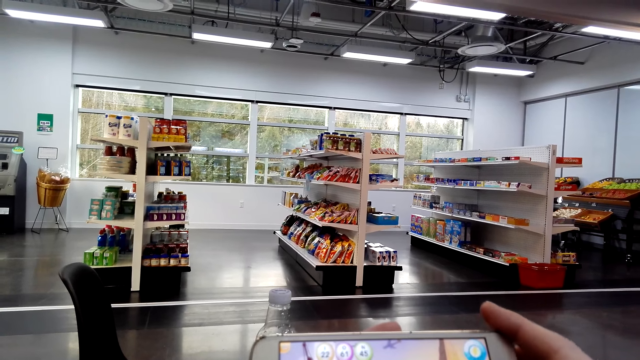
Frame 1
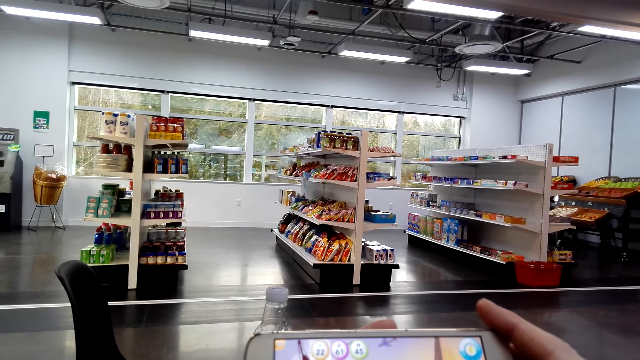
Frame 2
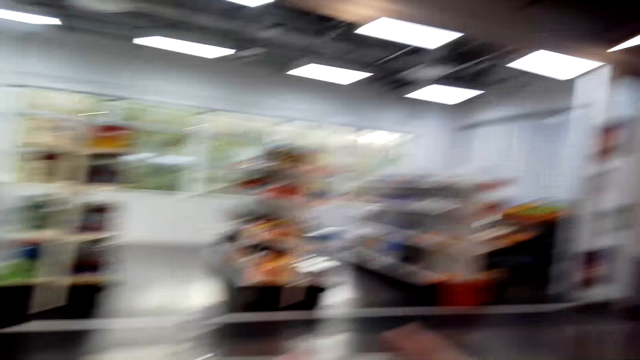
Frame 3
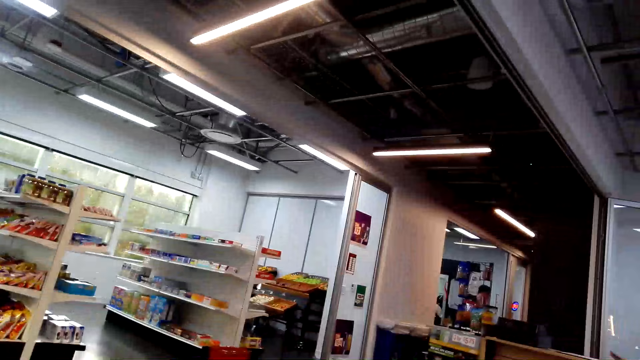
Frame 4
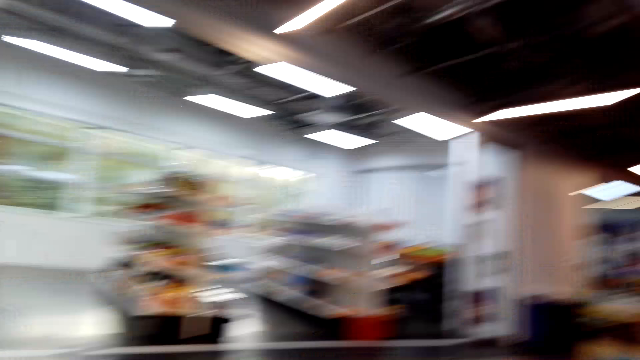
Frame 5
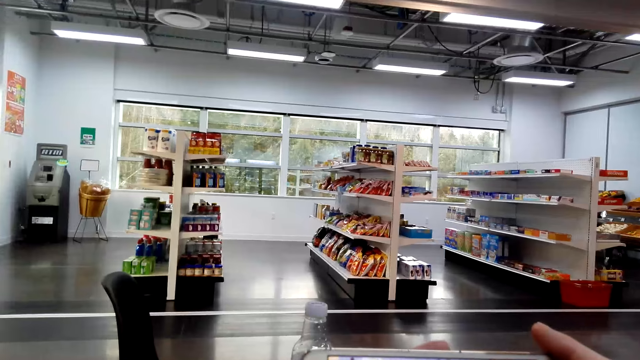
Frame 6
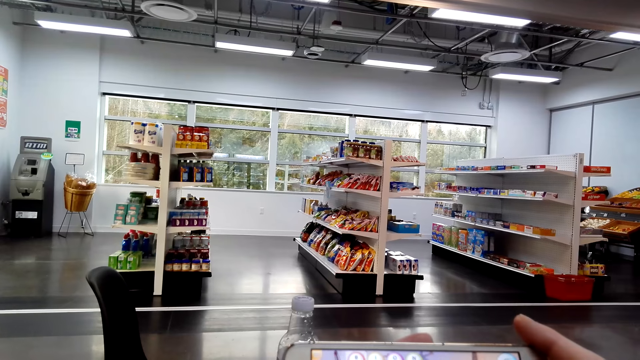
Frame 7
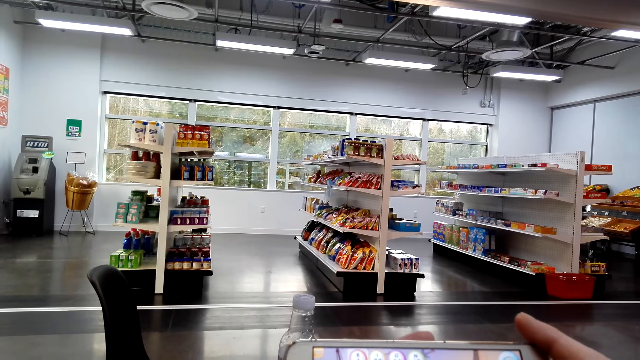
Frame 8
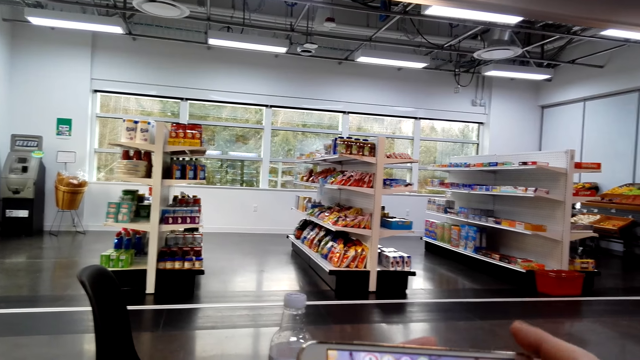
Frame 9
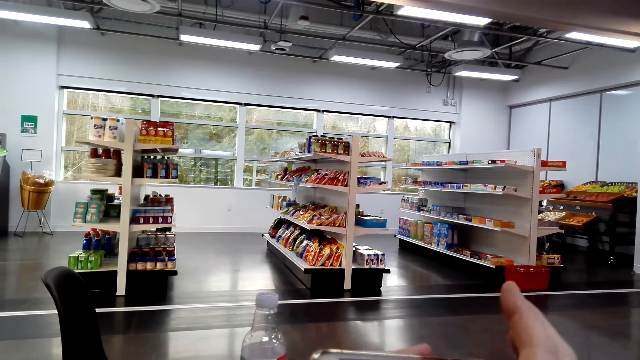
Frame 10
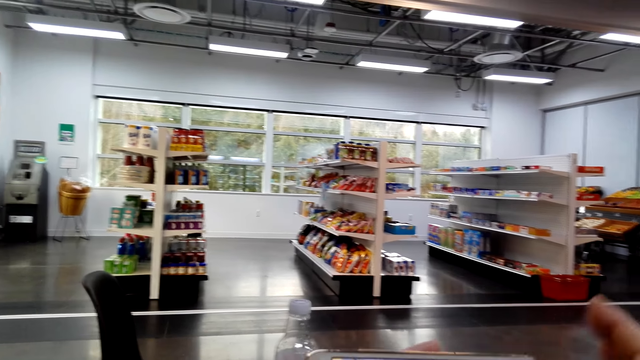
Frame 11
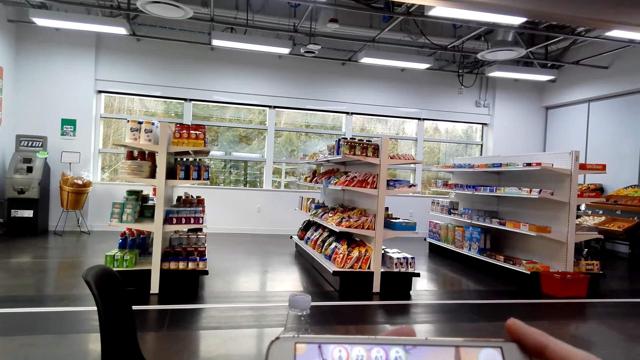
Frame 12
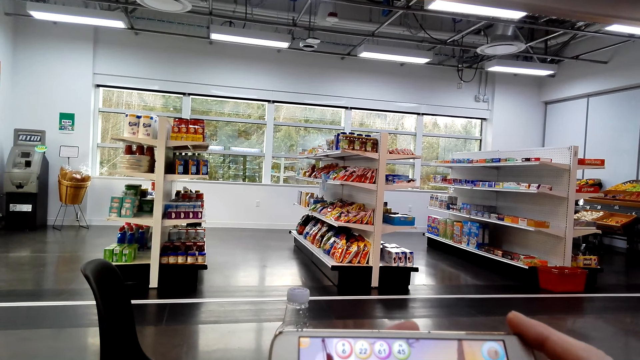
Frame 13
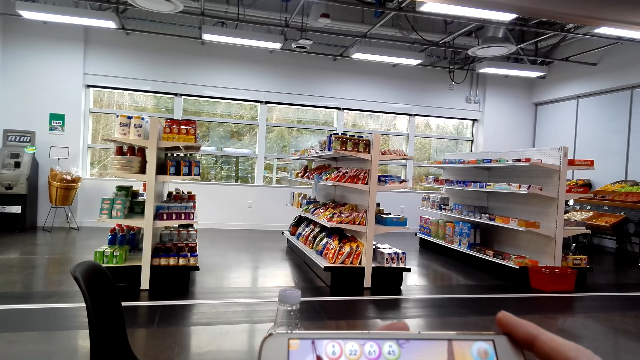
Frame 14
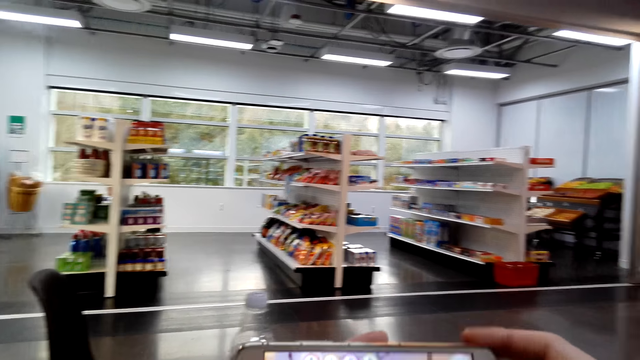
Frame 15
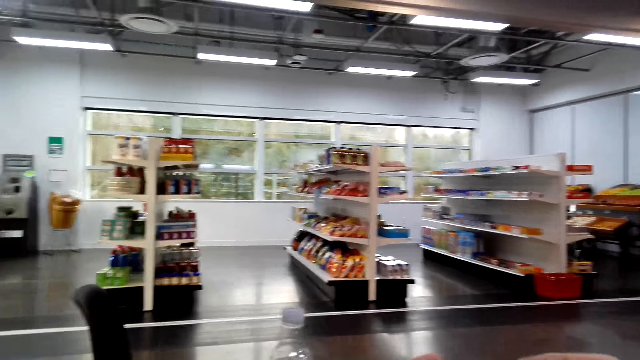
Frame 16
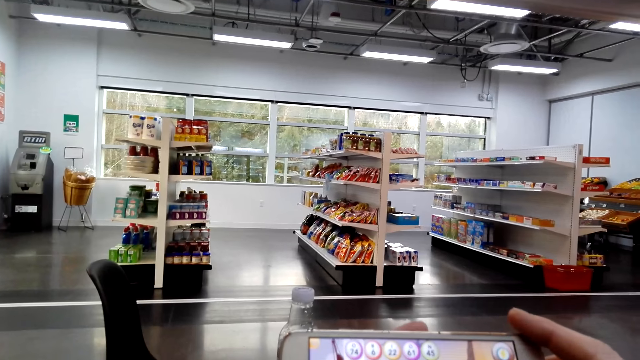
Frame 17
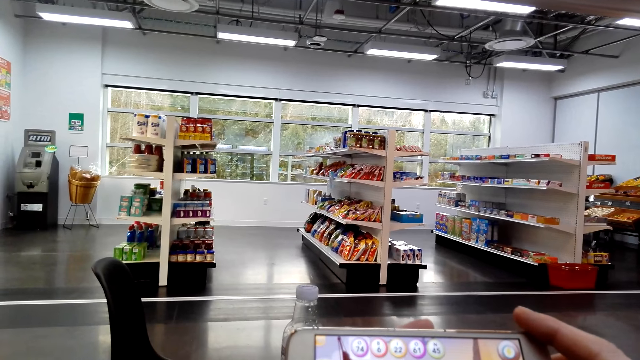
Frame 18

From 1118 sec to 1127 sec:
The camera wearer plays a game on the phone on the table with her right hand. She holds the phone with both hands.

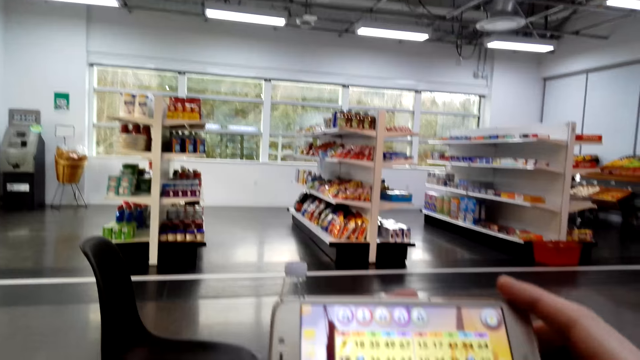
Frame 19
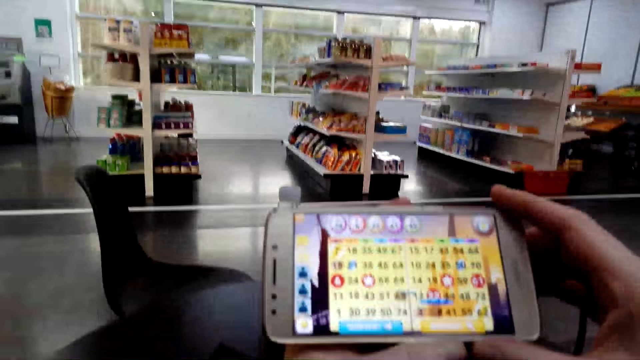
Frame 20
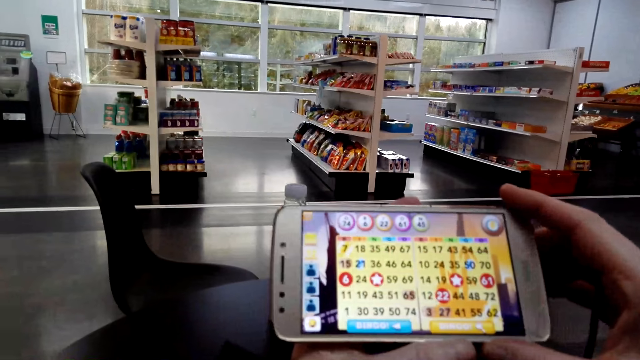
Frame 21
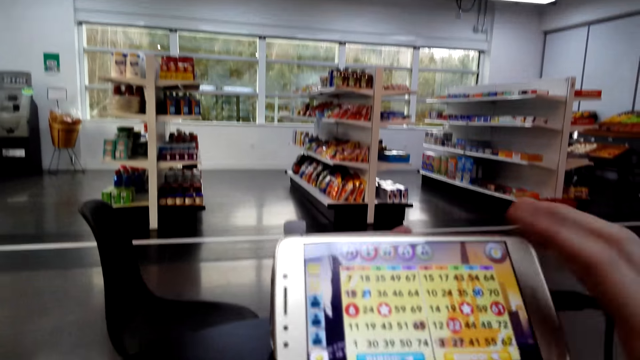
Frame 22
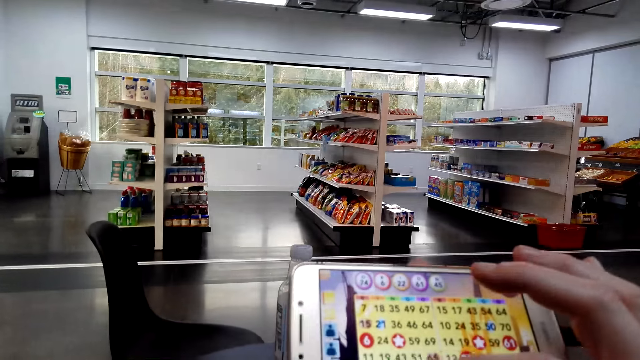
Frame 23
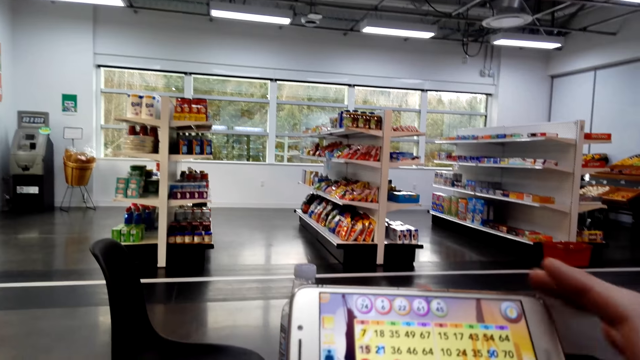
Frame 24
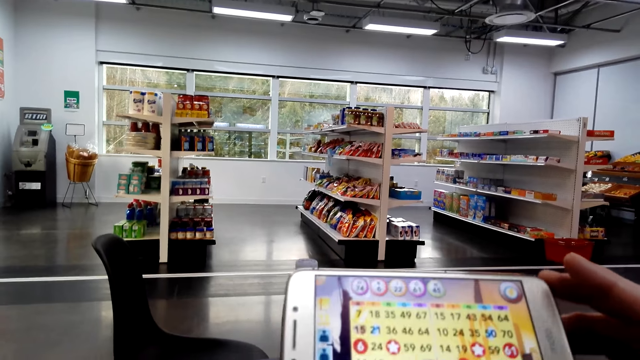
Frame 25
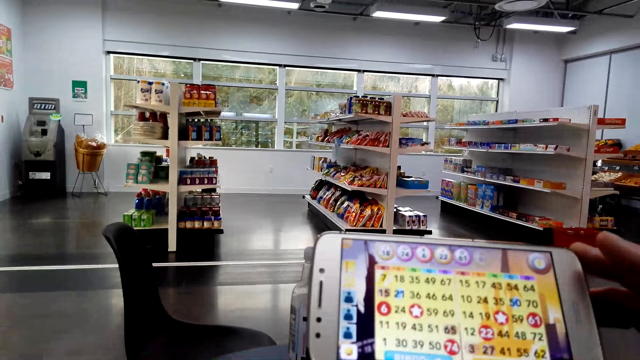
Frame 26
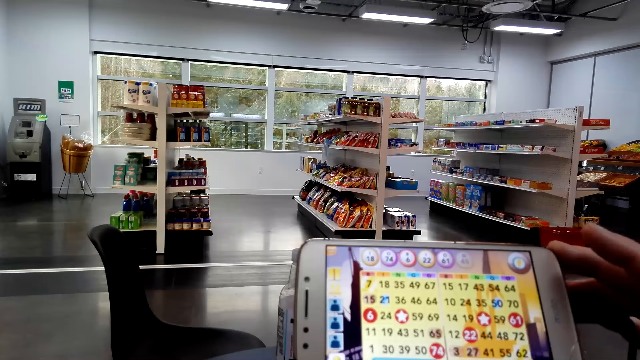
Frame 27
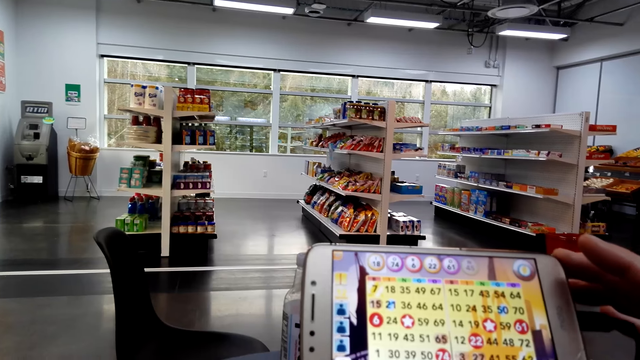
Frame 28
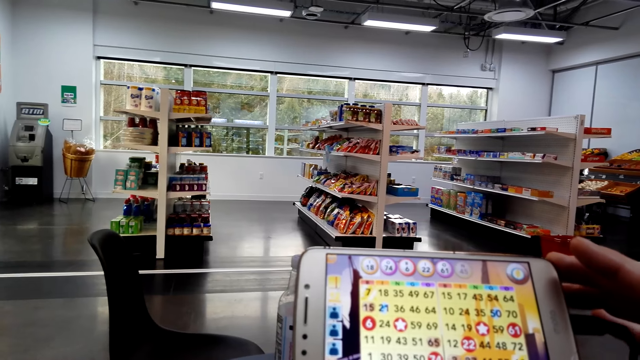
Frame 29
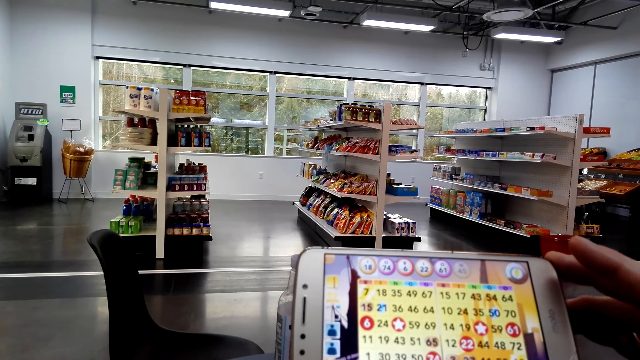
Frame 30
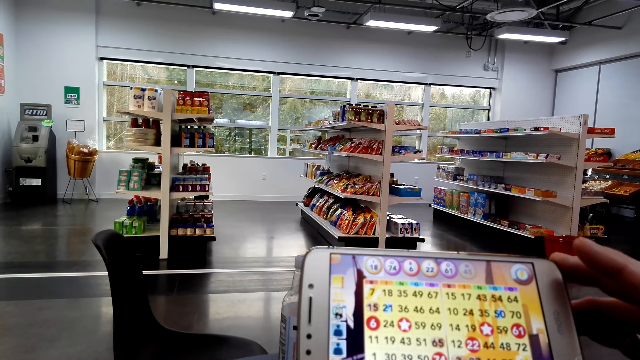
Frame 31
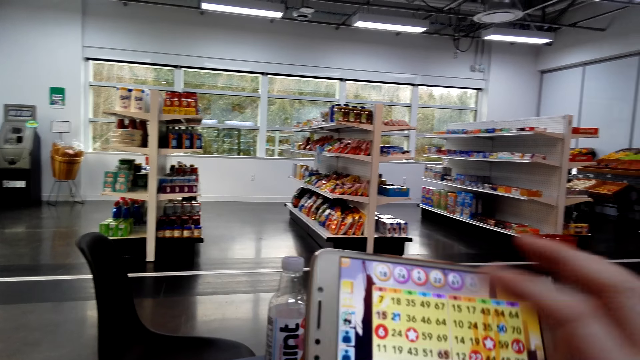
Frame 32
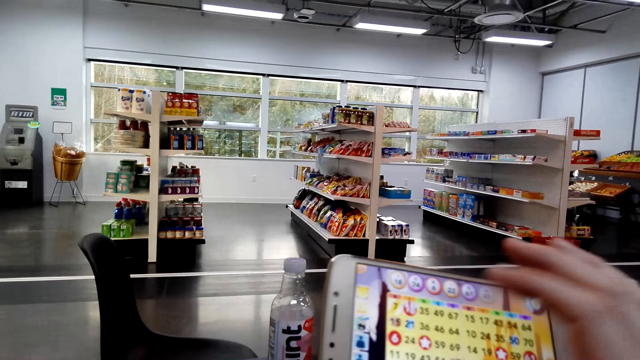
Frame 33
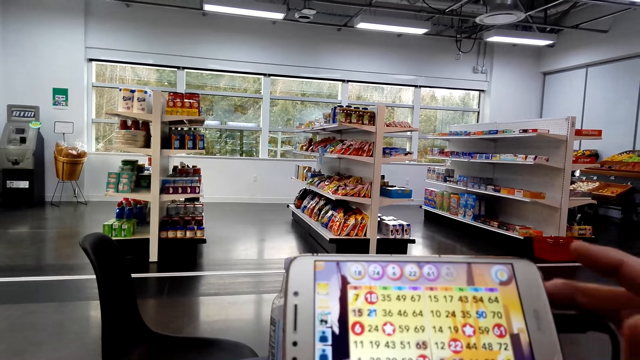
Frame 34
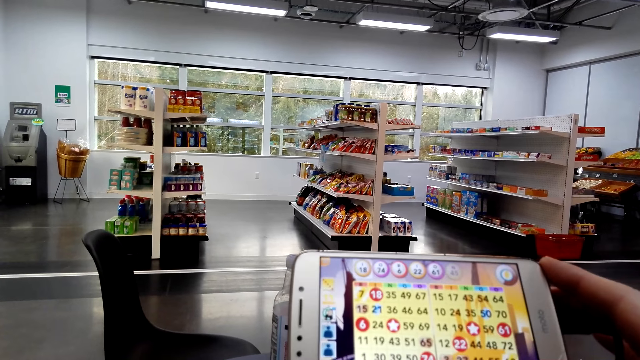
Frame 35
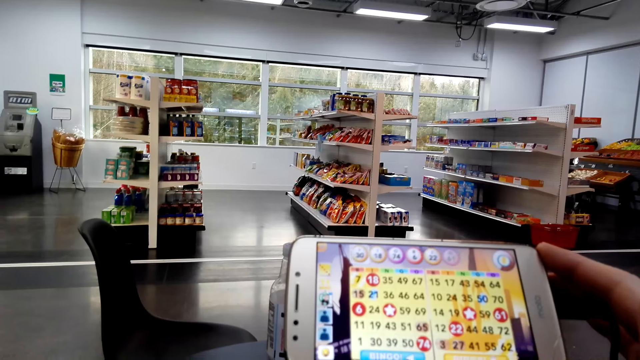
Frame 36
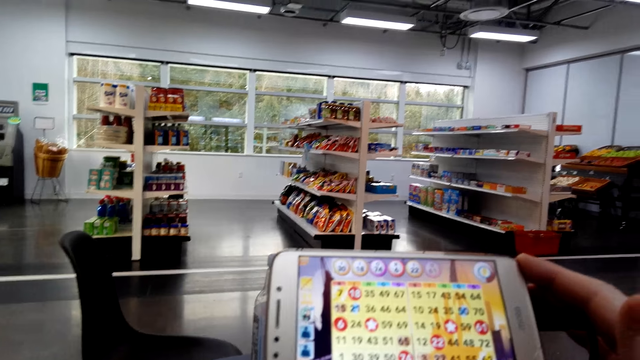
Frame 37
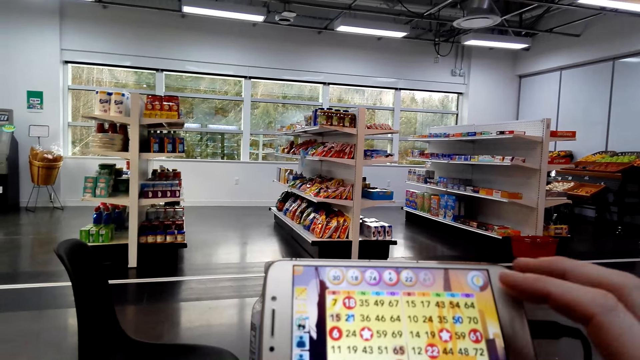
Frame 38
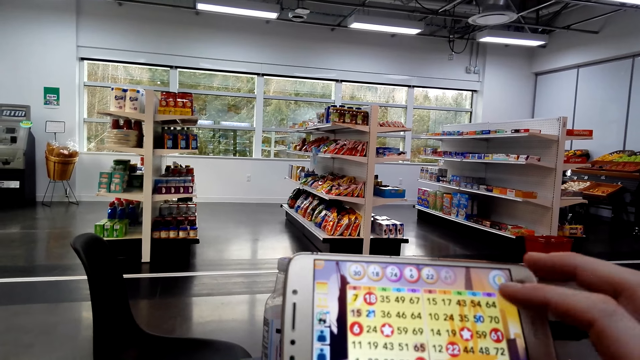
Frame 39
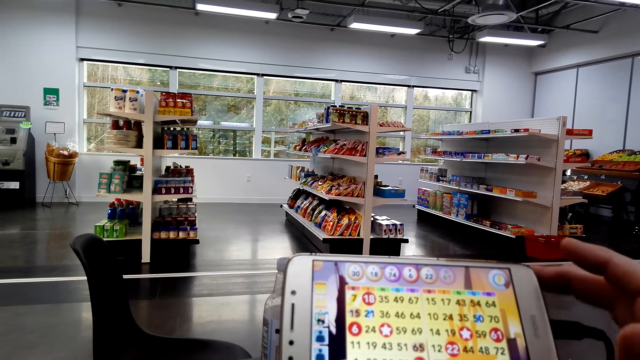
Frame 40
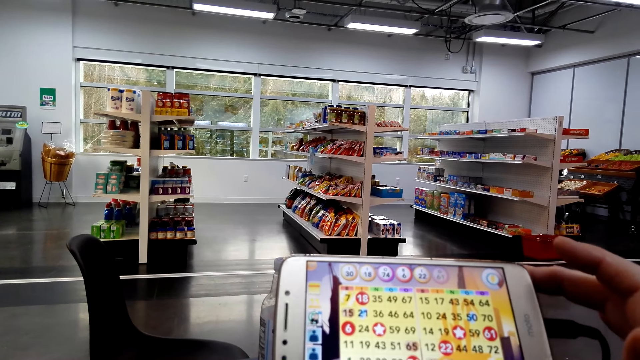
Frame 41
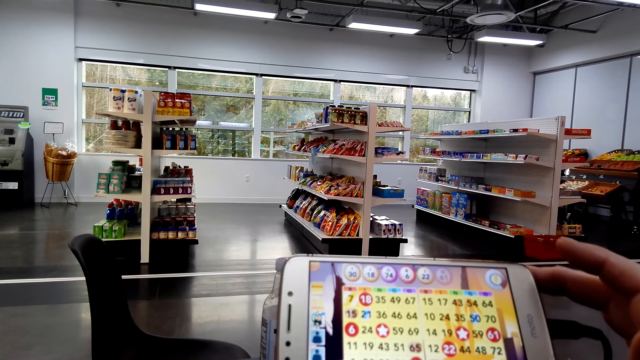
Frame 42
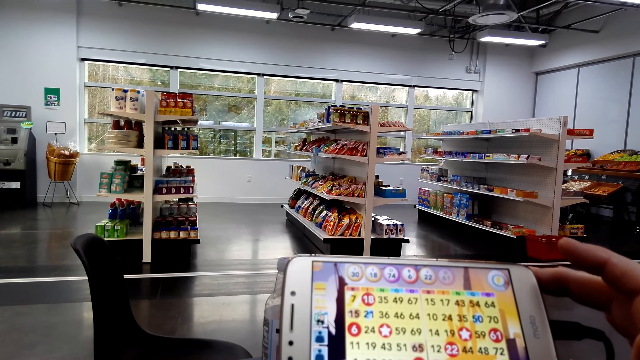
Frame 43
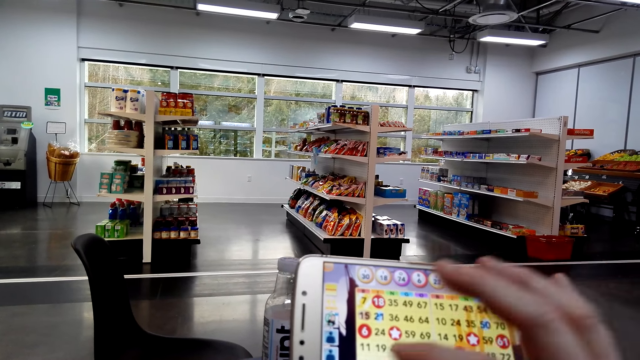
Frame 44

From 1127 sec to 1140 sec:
The camera wearer plays a game on the phone on the table with her right hand. She holds the phone with her right hand. She plays the game on the phone on the table with her right hand. She holds the phone on the table with her right hand. She looks at the phone. She plays the game on the phone on the table with her right hand. She holds the phone on the table with her right hand.
